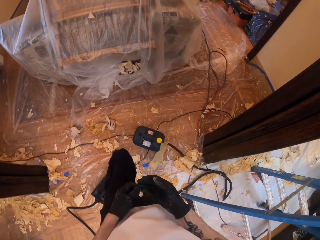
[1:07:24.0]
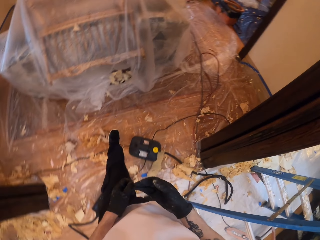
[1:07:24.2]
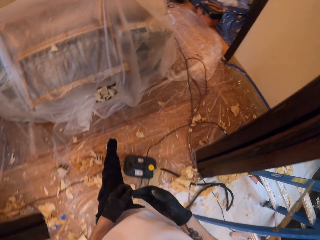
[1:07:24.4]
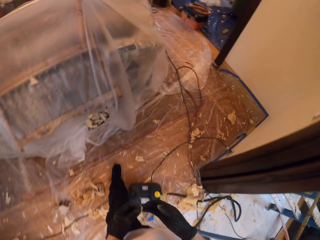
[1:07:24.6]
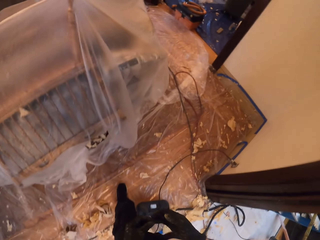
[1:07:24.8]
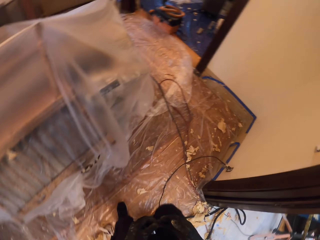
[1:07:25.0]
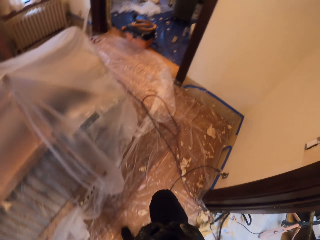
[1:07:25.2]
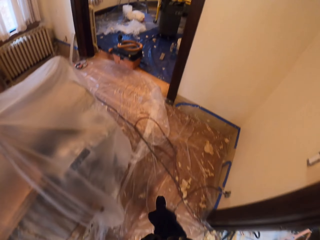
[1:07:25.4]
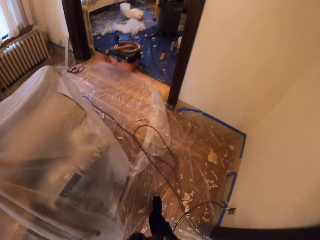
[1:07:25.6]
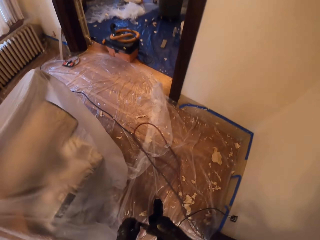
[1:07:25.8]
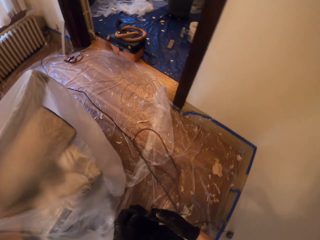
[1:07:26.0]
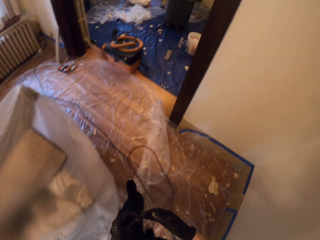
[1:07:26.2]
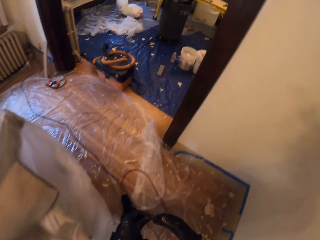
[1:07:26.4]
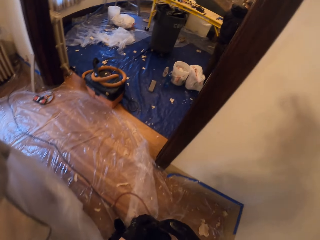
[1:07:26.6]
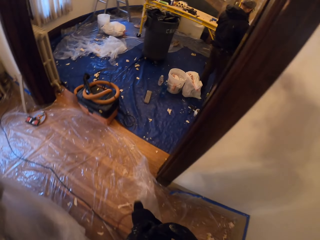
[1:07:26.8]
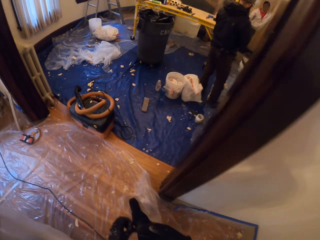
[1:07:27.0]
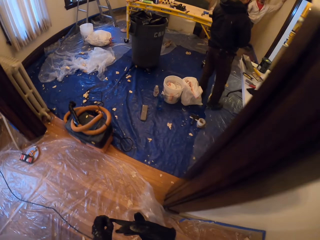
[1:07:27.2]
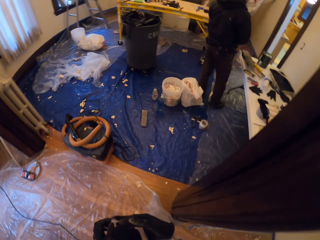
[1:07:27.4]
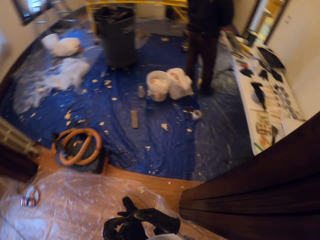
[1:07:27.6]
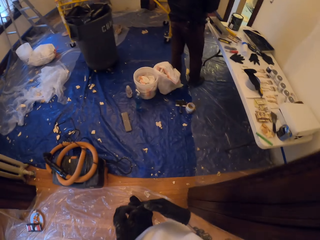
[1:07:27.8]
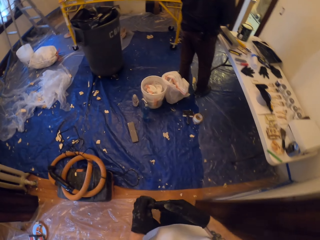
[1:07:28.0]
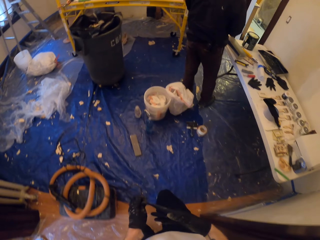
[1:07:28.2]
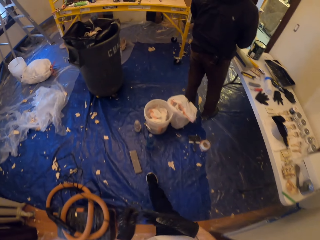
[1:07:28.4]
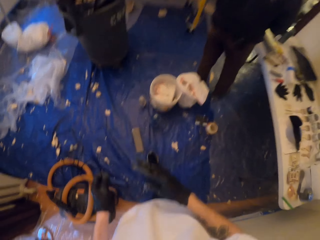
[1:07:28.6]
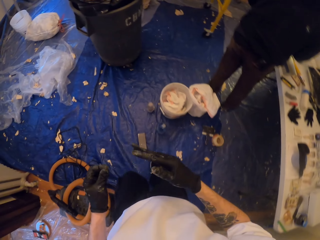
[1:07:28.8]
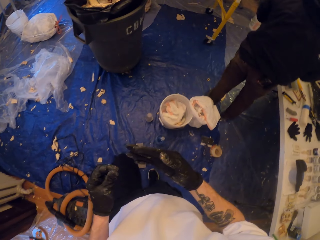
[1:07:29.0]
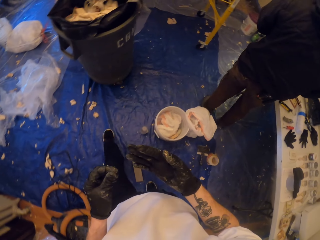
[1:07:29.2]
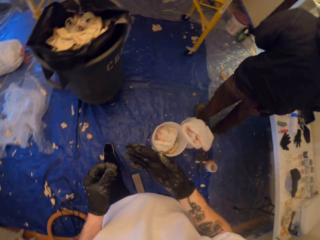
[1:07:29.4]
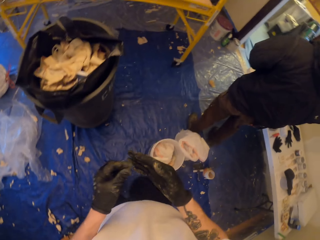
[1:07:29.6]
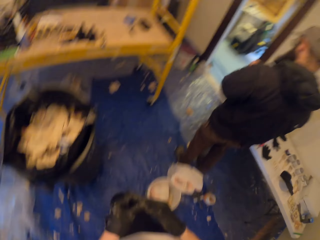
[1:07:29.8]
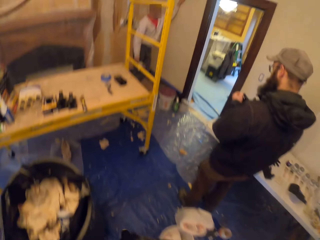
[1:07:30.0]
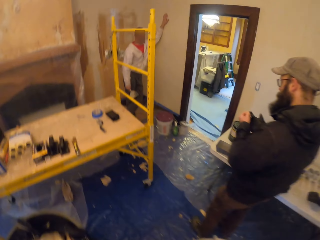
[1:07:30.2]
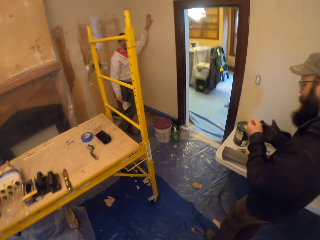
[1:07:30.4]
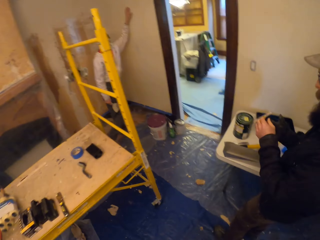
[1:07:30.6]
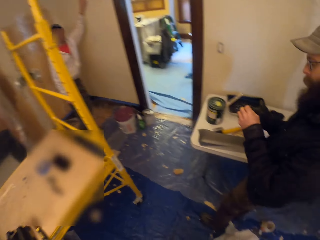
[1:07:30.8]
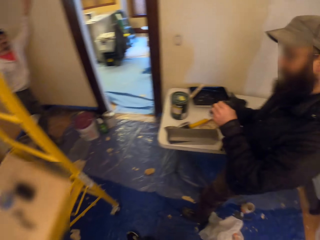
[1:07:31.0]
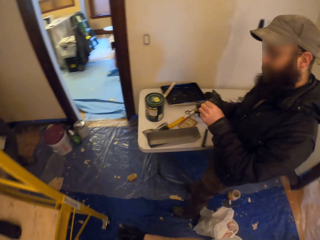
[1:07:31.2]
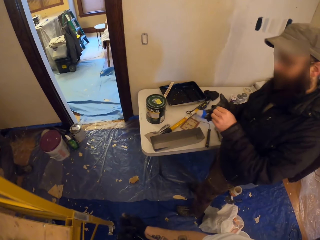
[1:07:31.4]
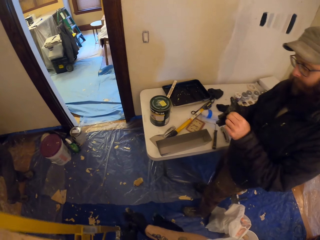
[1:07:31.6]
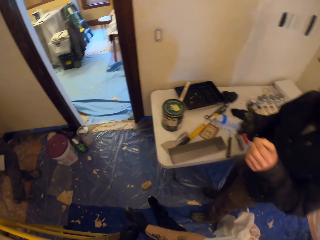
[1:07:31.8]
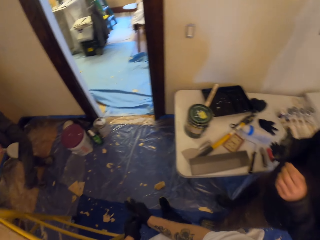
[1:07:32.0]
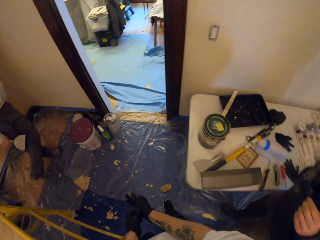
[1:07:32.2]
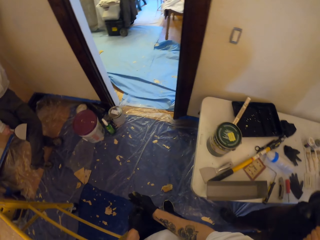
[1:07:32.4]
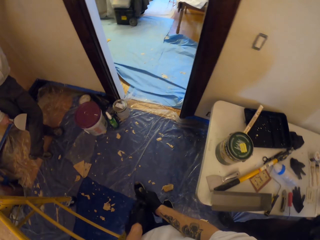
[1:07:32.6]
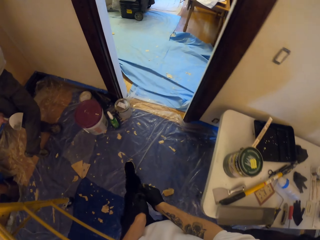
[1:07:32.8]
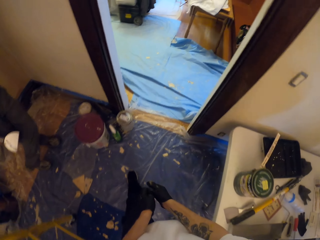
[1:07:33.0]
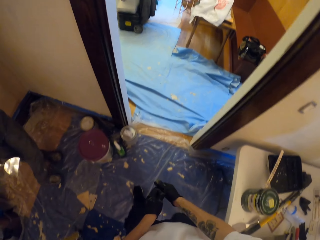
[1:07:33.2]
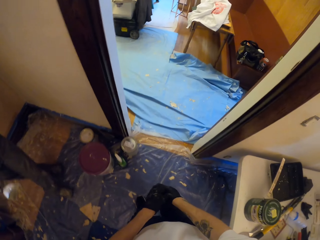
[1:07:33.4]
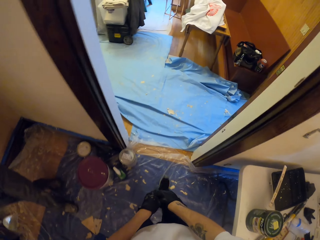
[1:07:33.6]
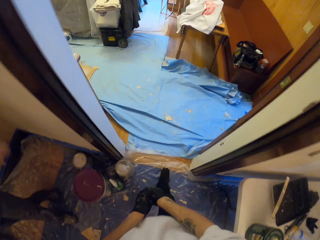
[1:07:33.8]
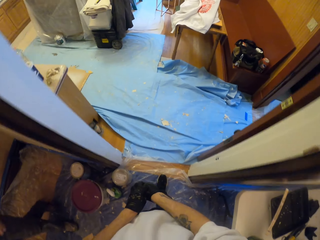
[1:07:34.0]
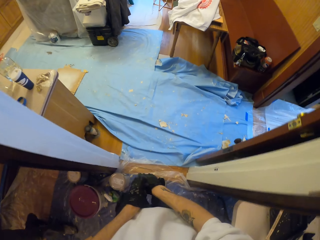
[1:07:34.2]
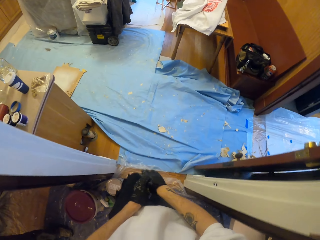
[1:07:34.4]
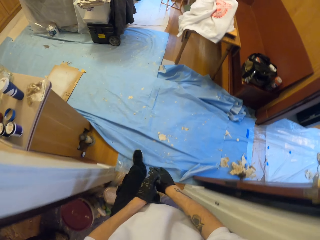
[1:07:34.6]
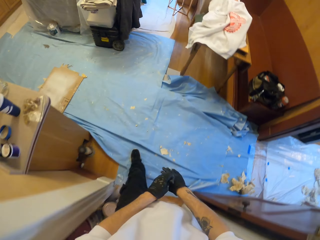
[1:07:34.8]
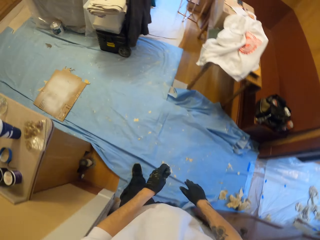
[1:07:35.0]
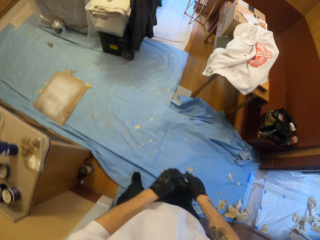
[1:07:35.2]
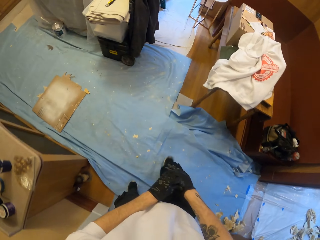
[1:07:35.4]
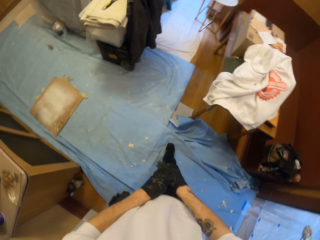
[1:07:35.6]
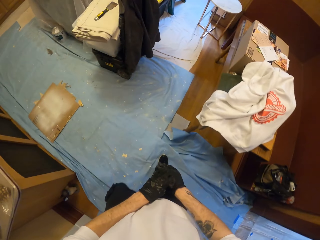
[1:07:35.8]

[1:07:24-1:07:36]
The camera wearer removes the hand gloves and walks away.

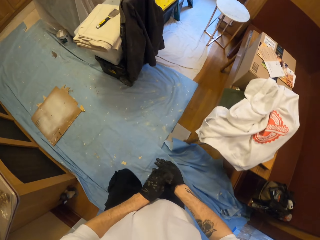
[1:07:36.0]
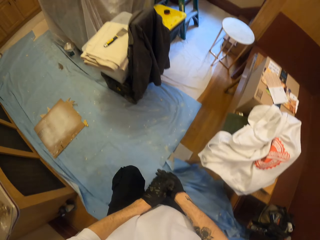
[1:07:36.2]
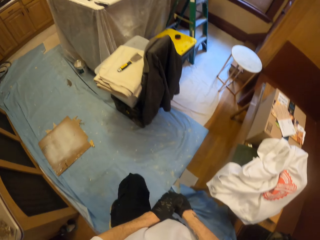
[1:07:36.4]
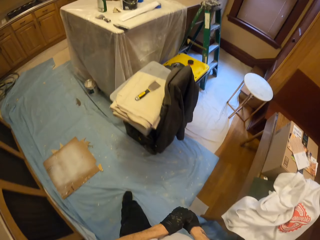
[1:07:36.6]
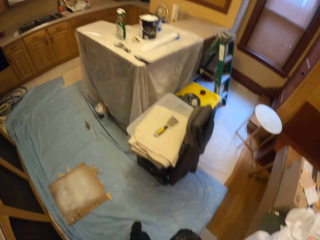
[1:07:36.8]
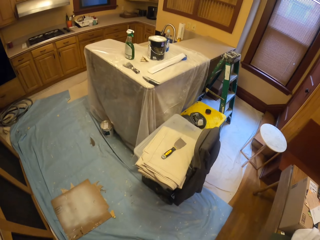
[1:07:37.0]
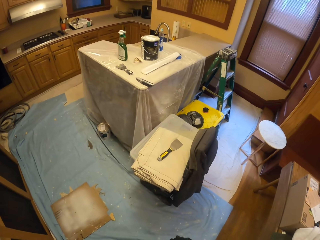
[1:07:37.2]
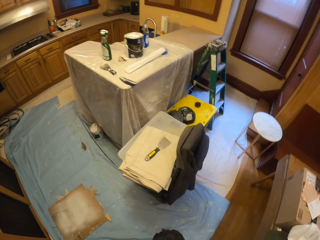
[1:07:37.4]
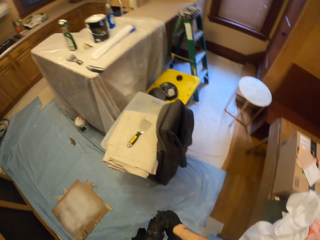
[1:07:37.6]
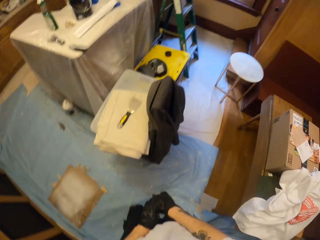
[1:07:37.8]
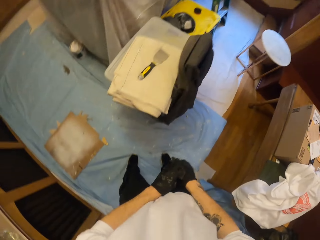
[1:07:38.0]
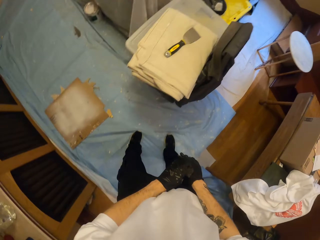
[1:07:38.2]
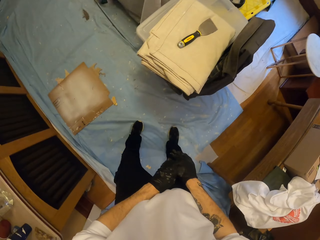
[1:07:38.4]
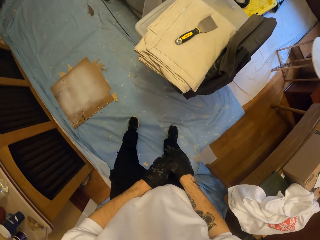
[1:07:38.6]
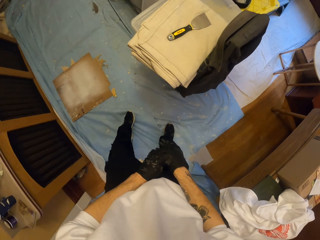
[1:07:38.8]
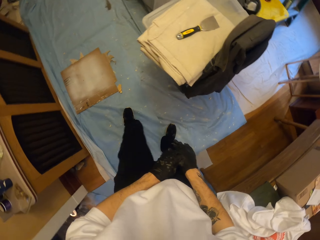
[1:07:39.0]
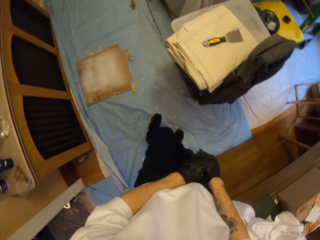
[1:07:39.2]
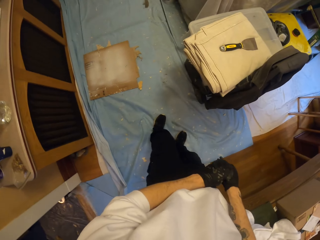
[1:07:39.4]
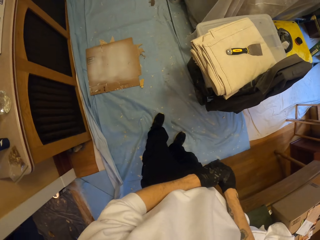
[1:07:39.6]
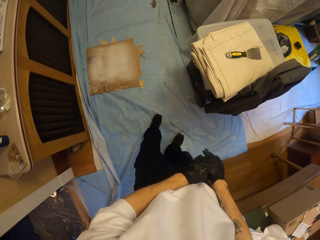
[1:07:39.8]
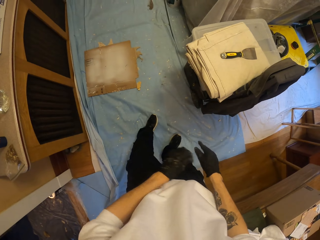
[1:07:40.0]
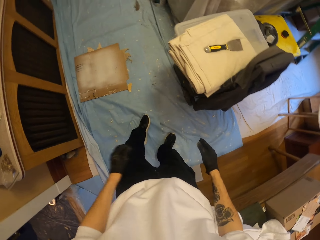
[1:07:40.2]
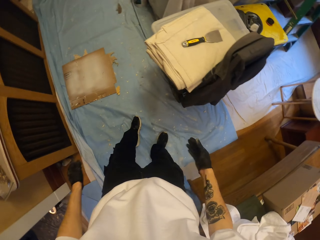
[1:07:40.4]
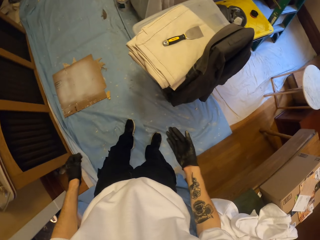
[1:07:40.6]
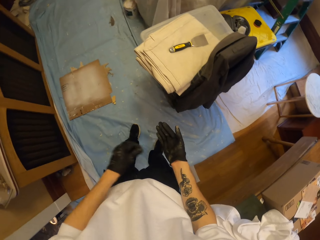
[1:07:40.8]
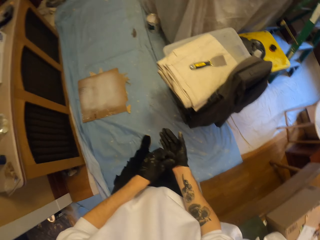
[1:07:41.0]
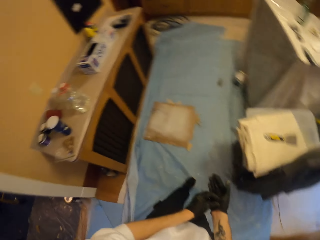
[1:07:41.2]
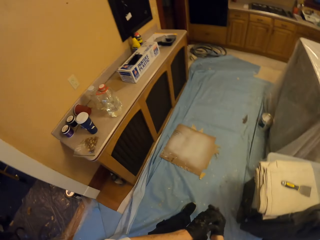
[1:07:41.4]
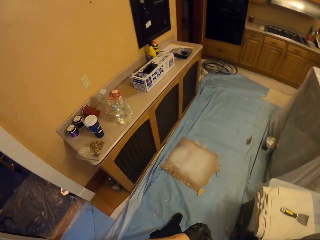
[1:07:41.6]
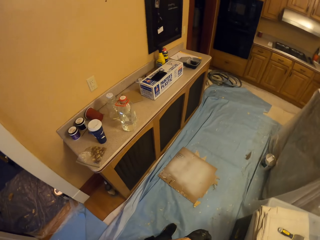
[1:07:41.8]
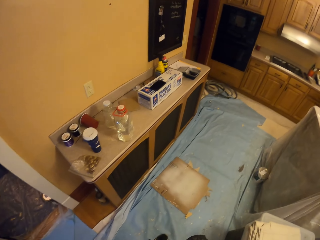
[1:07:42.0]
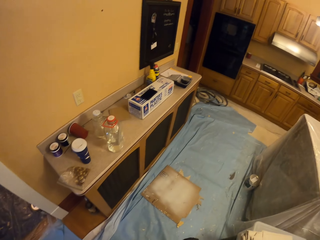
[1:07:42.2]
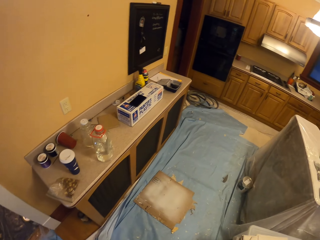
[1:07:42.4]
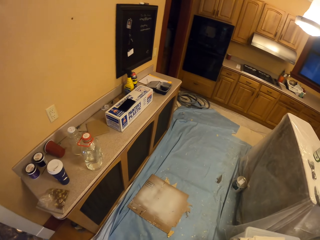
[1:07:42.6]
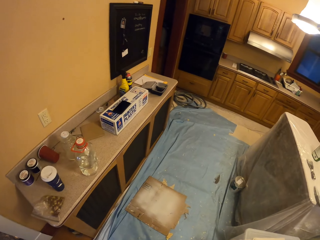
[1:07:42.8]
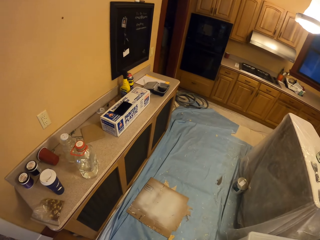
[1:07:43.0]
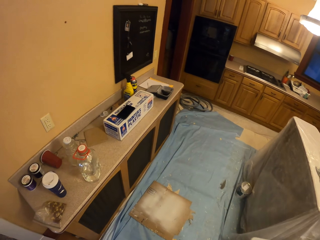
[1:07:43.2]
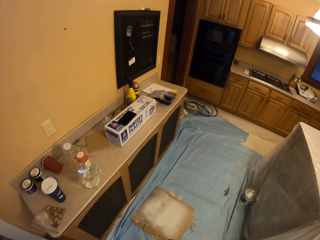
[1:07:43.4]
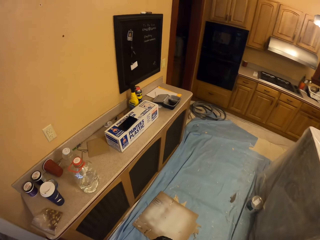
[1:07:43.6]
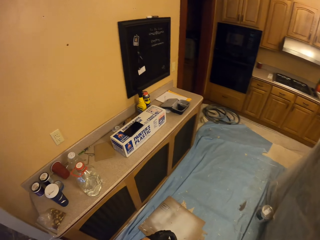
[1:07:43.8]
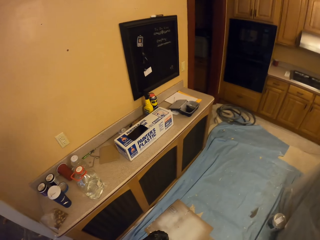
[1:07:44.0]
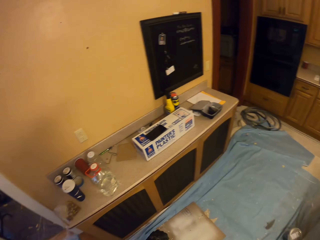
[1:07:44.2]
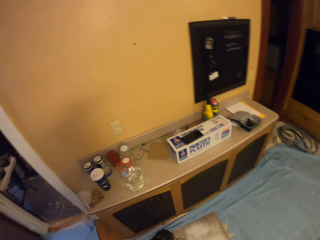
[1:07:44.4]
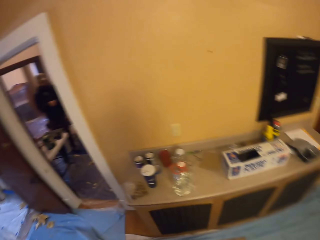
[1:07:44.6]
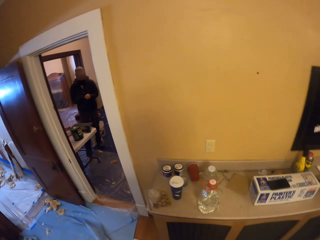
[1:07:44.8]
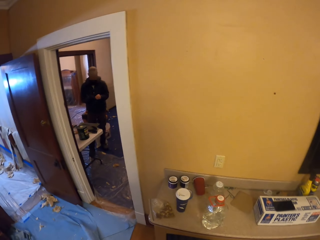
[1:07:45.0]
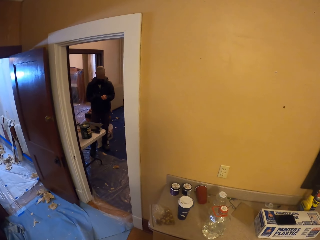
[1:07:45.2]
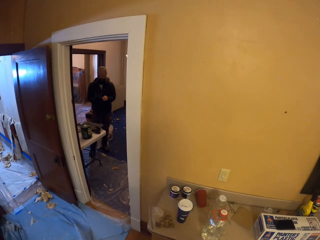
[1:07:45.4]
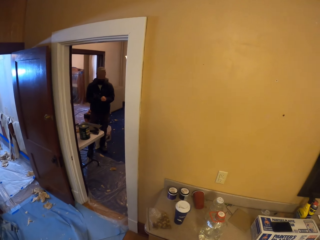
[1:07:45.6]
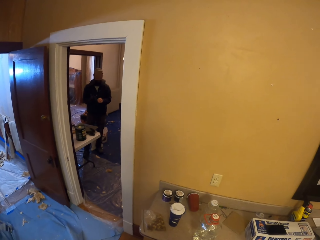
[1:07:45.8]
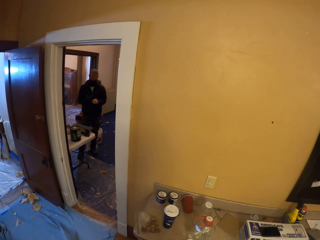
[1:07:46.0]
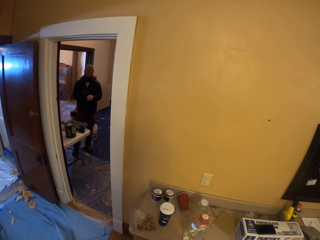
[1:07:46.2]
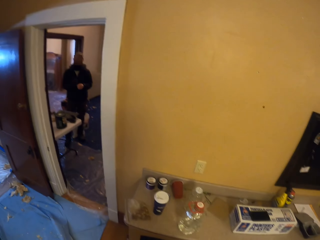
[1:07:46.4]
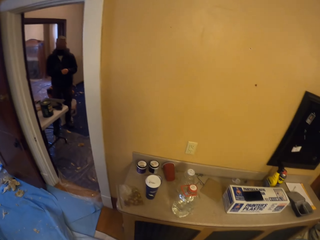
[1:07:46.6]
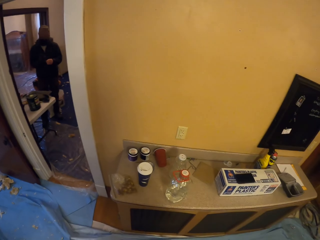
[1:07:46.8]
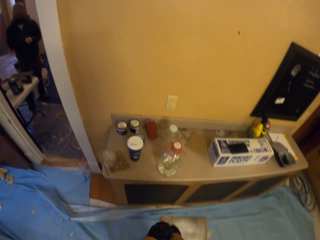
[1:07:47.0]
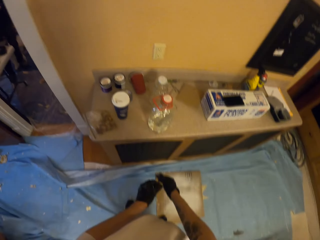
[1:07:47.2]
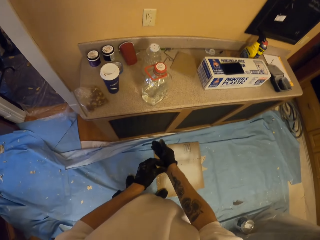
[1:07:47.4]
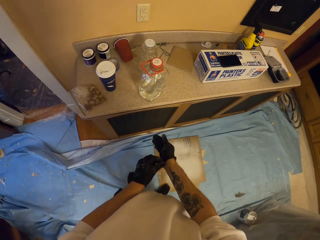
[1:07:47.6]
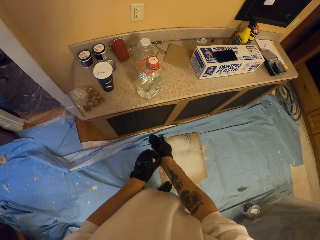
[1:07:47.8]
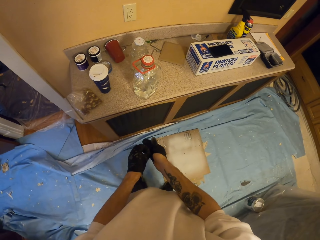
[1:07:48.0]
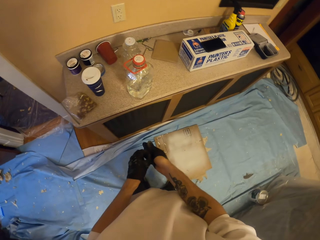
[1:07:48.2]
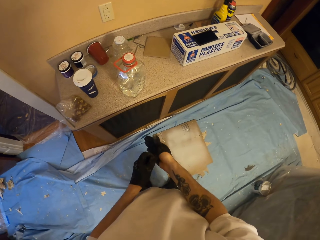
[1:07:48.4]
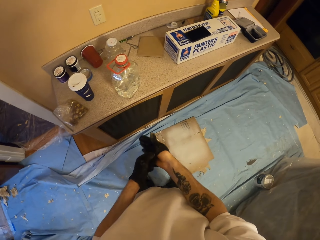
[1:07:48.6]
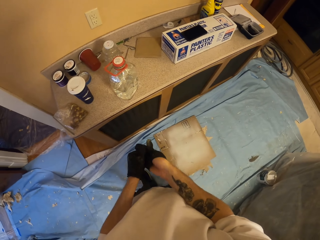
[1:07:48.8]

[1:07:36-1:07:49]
The camera wearer stands. They remove the glove on the hand.
